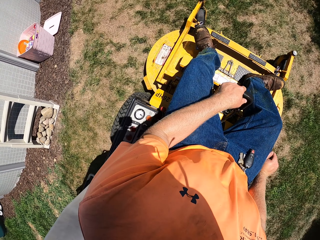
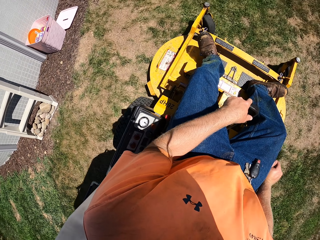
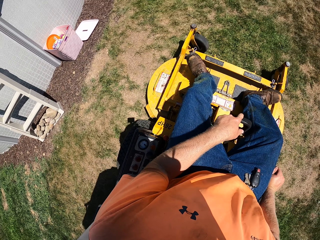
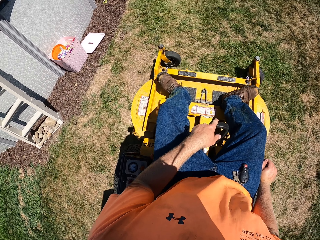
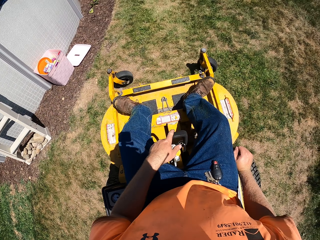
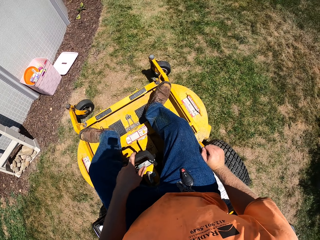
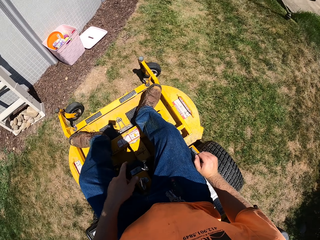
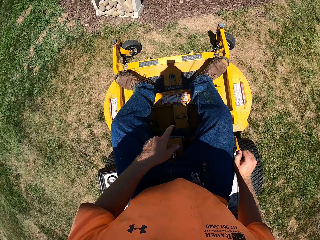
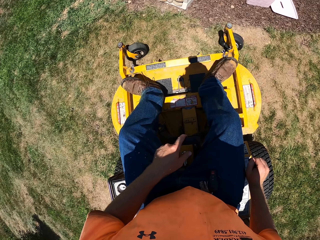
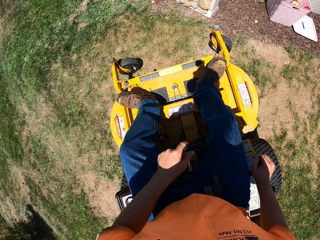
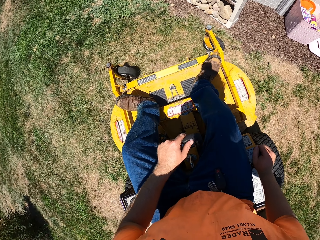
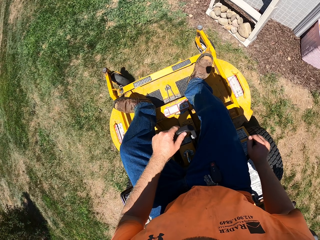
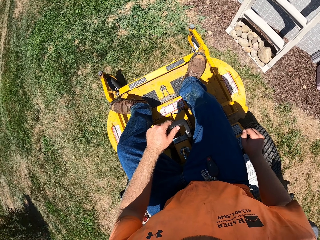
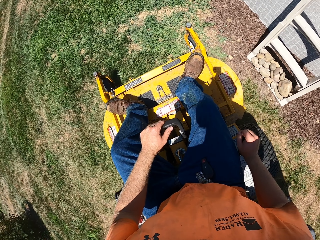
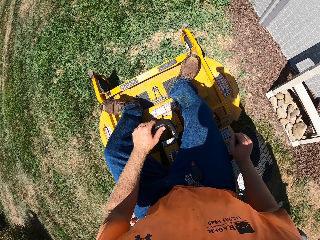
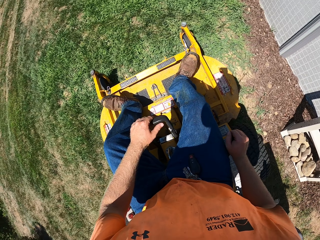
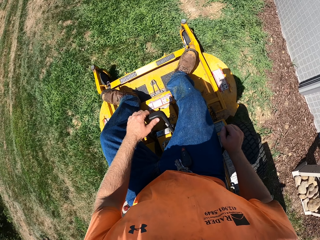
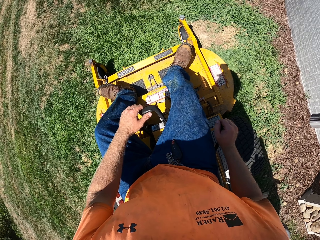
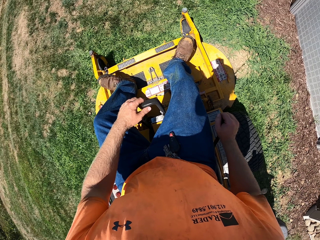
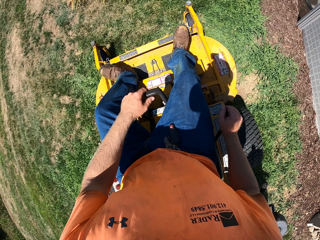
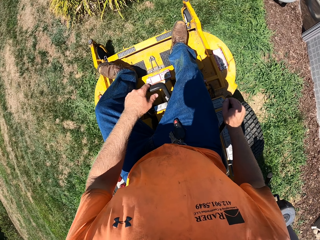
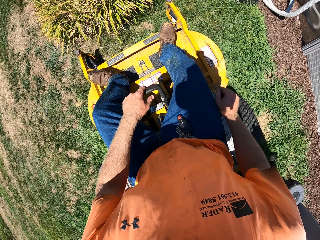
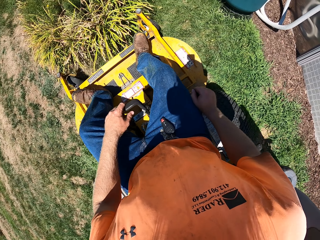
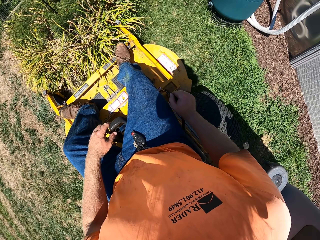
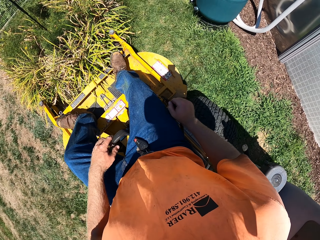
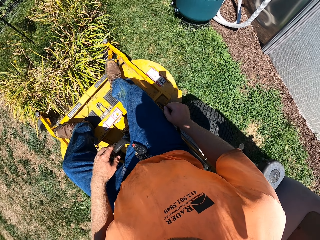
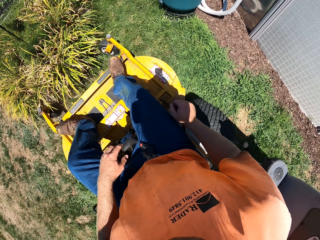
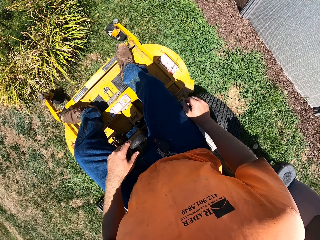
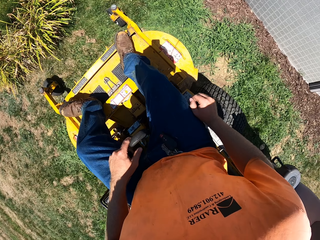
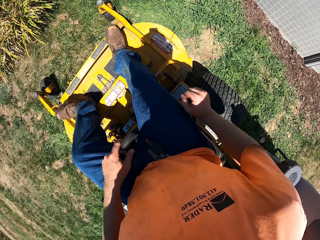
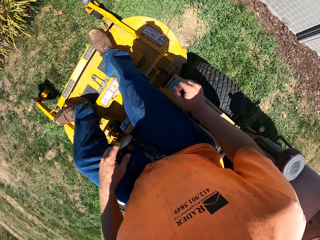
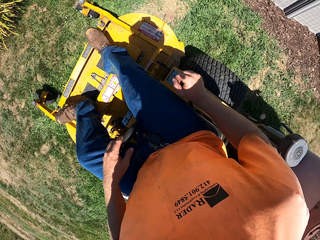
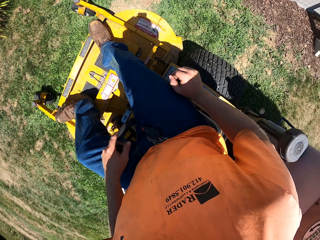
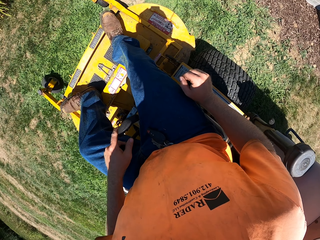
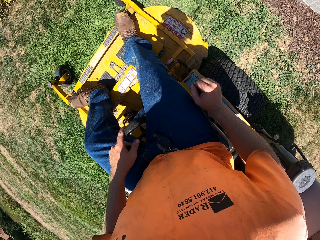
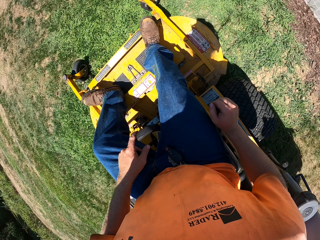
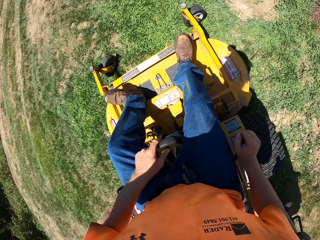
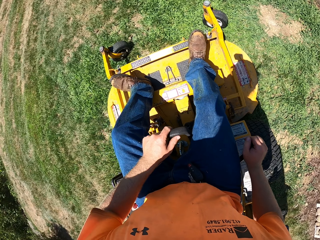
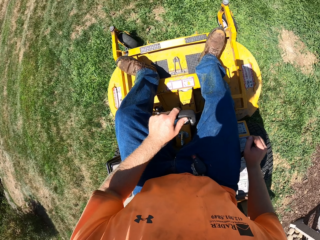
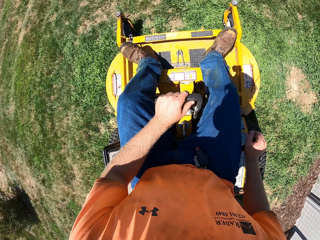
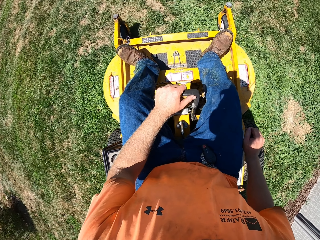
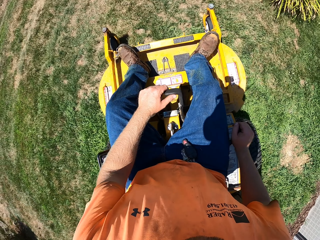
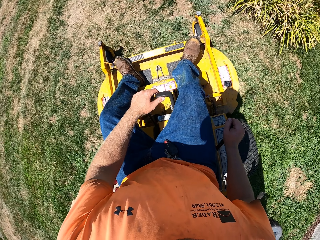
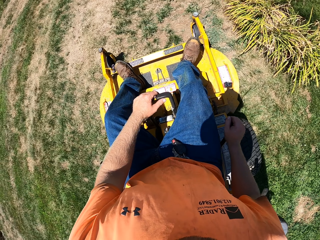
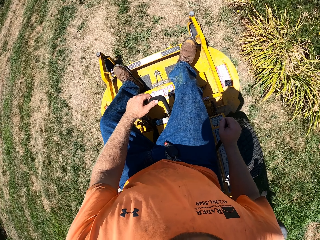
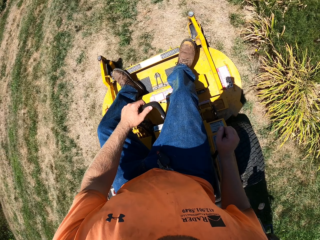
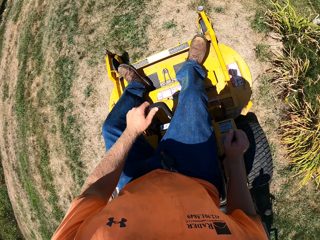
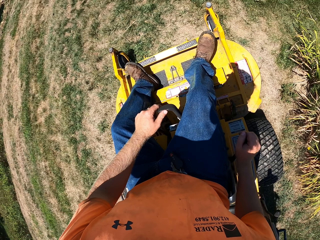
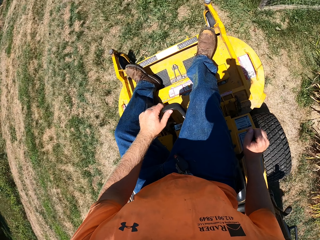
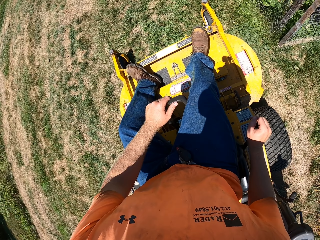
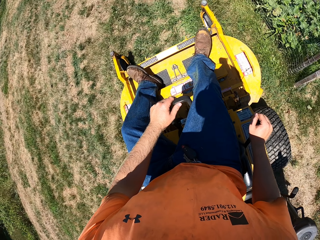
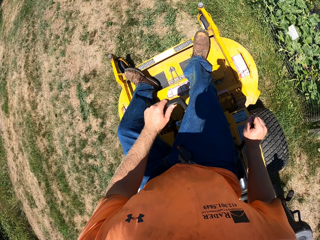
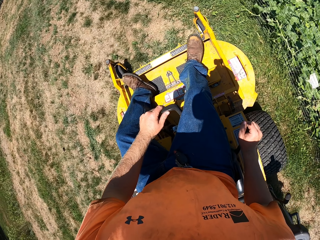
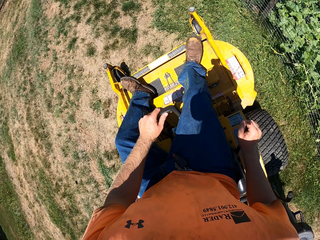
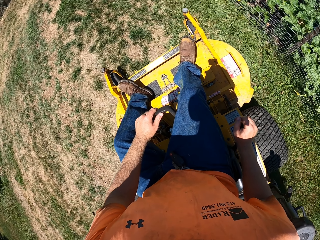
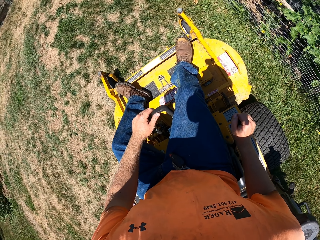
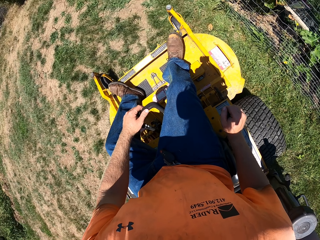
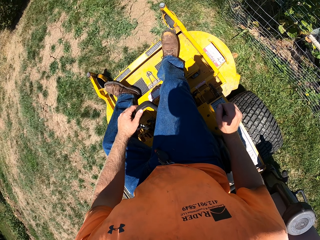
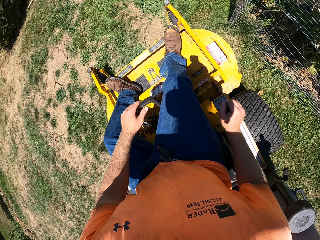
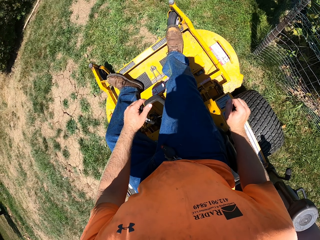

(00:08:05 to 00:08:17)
The camera wearer drives the lawn. They rotate the lawn. They drive the lawn. They reverse the lawn. They drive the lawn.

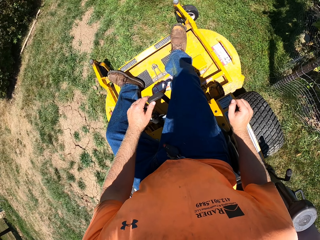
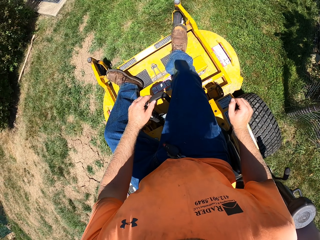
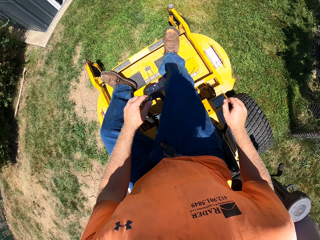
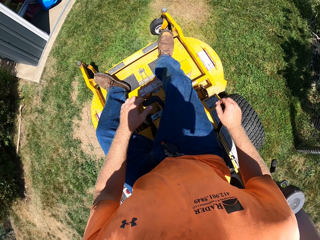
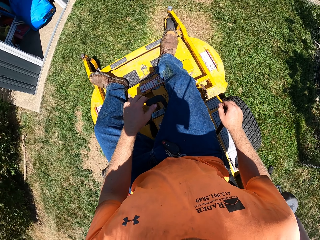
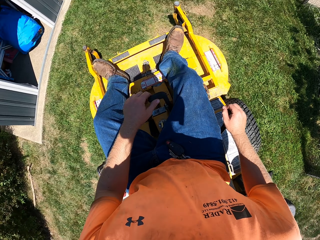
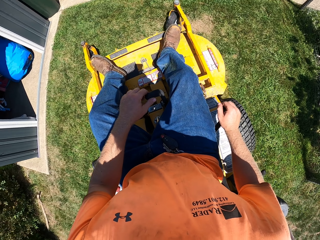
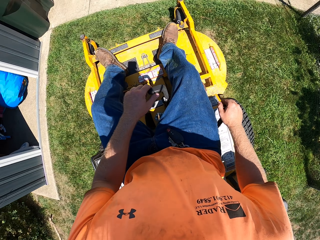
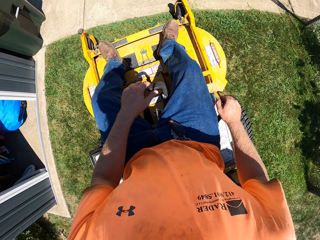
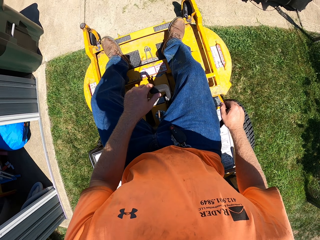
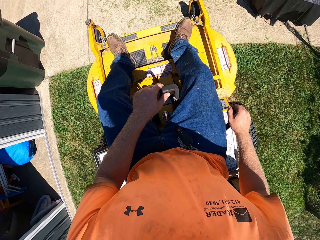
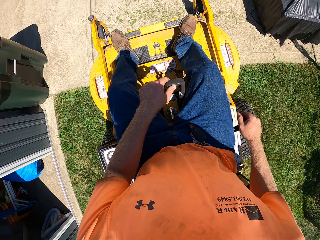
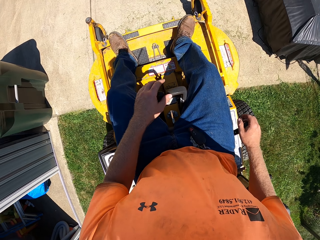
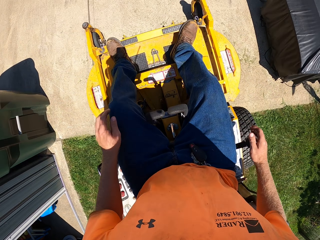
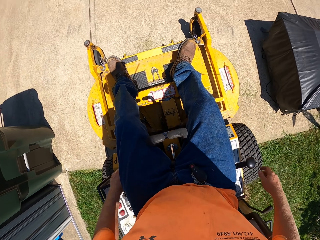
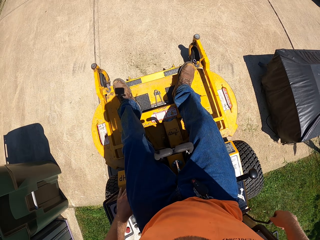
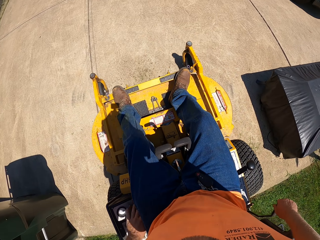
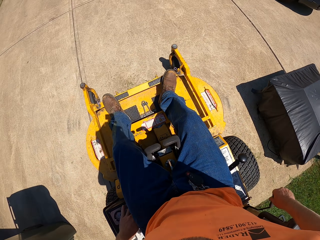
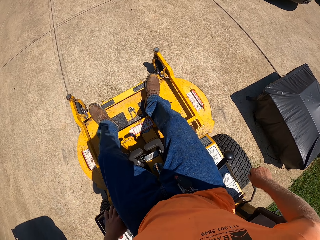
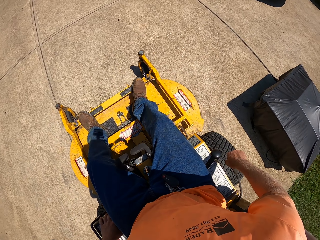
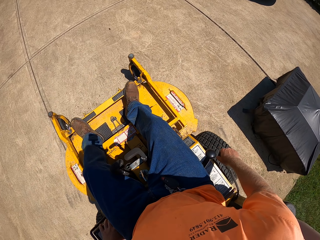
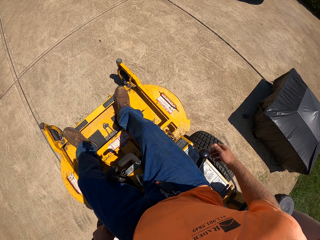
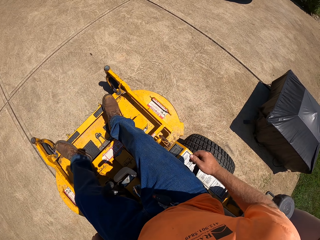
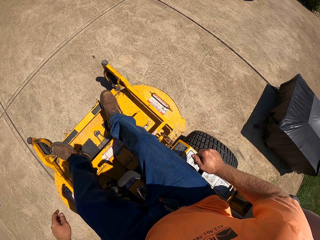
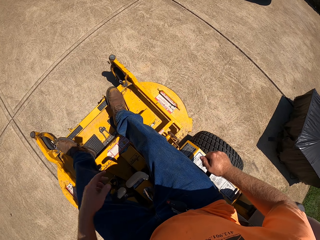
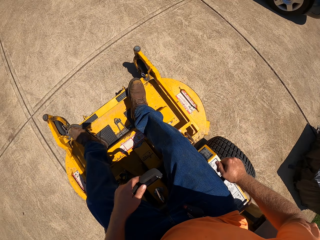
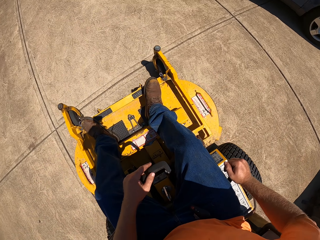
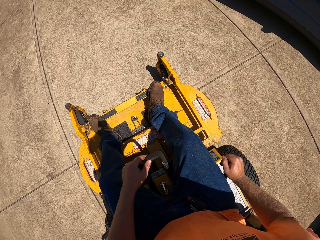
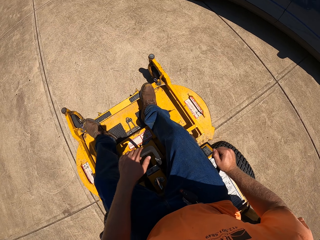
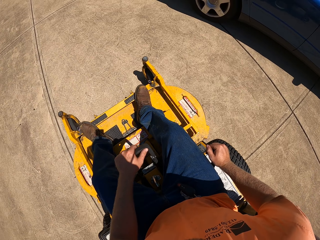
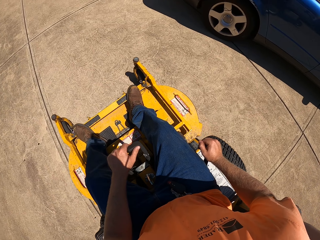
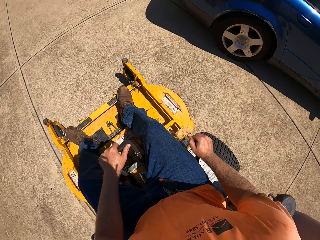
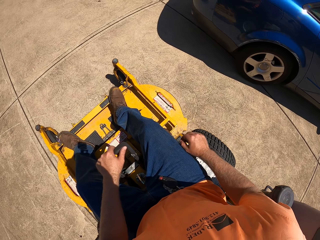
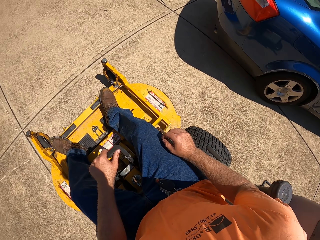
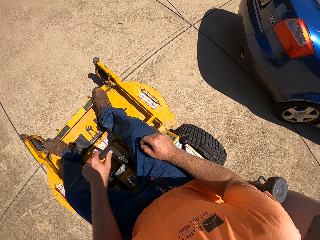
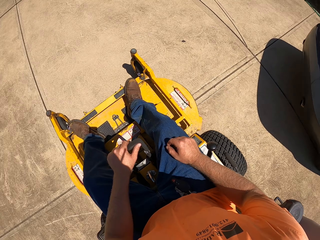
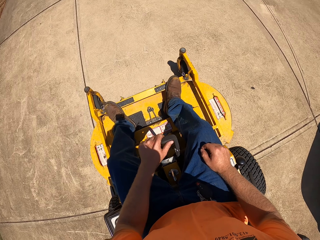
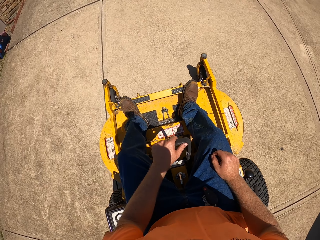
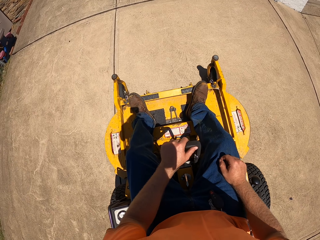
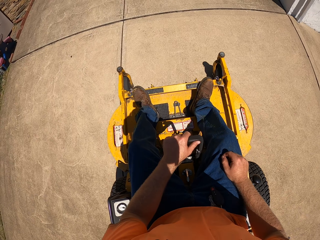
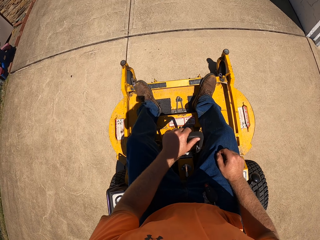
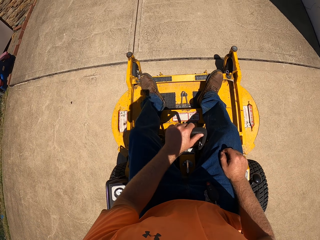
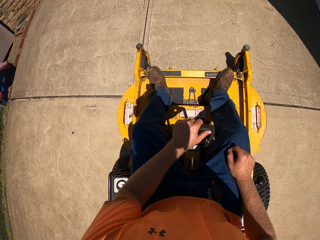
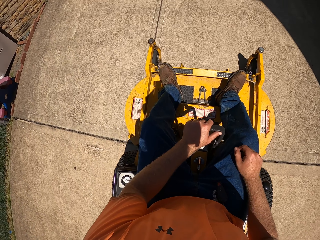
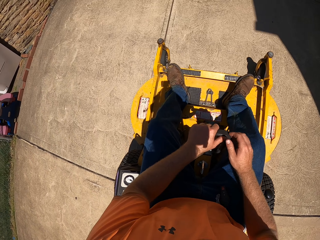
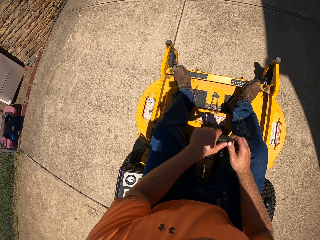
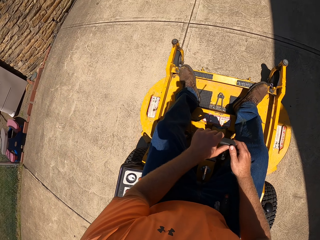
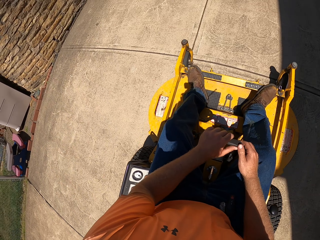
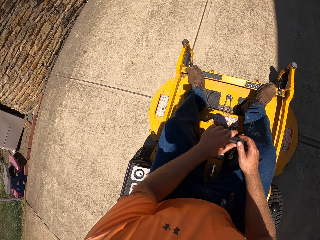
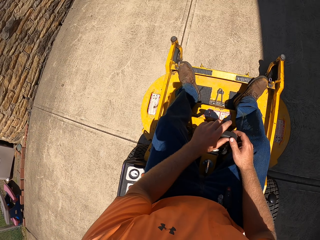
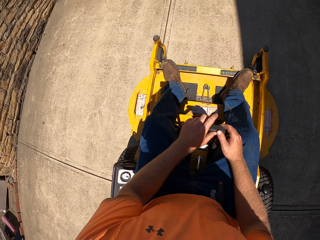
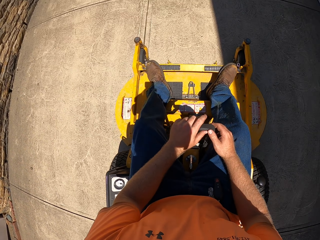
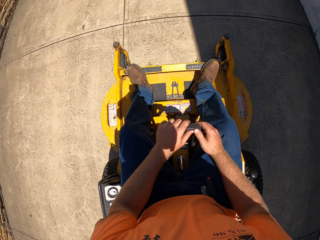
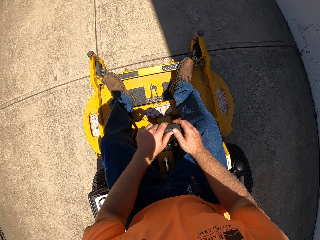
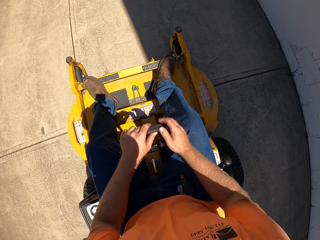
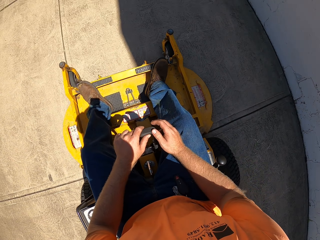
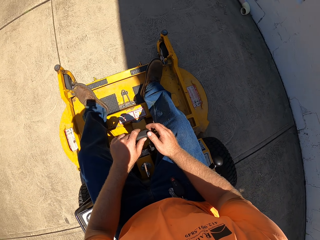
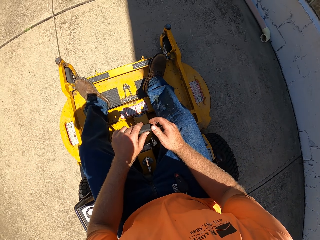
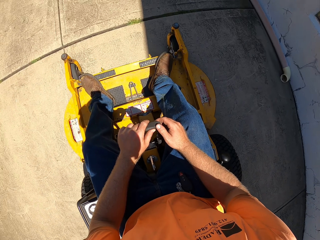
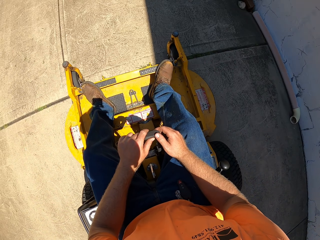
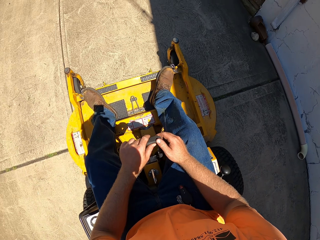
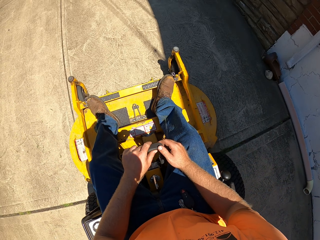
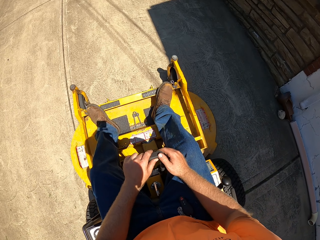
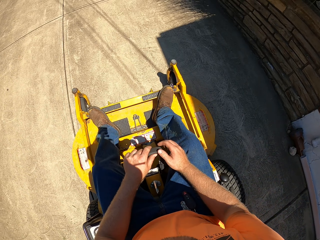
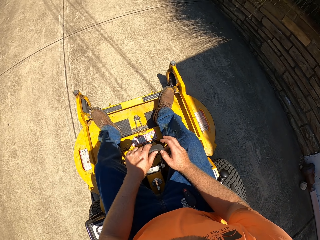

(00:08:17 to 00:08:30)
The camera wearer drives the riding mower from the lawn into the cemented ground with his left hand on the steering lever. He pulls the brake lever on the riding mower with his right hand. He operates the riding mower with his left hand on the power control. He holds the controller with his right hand. He drives the riding mower on the cemented ground with his right hand on the throttle control. He drives the riding mower on the cemented ground with his left hand on the steering lever. He holds the handbrake with his right hand. He drives the lawn. He places his right hand on his right thigh. He drives the riding mower on the cemented ground with both hands on the steering lever. He holds the steering with both hands.
